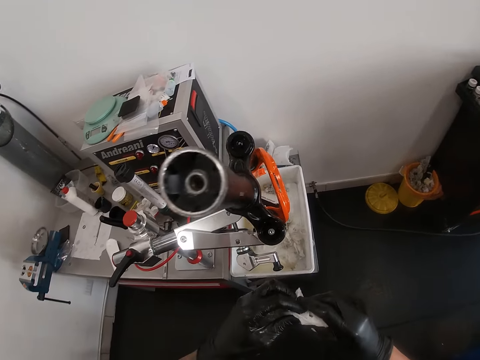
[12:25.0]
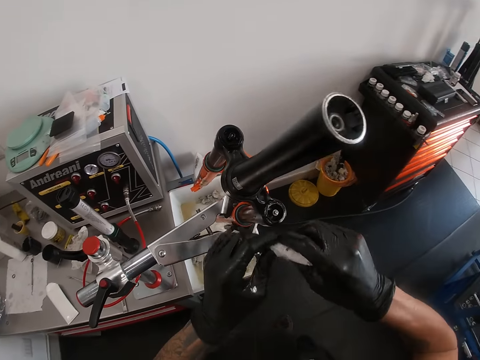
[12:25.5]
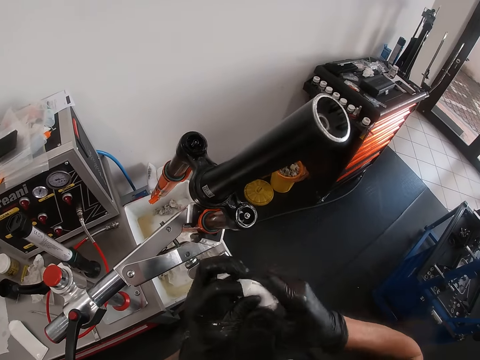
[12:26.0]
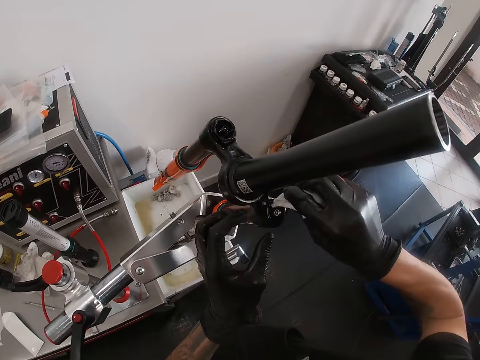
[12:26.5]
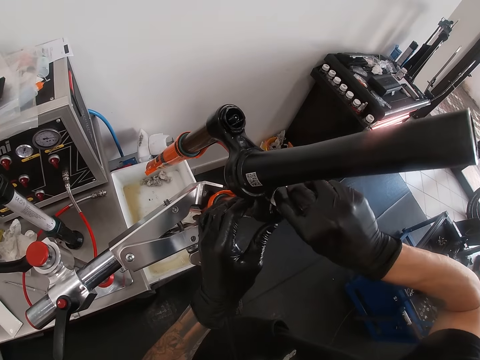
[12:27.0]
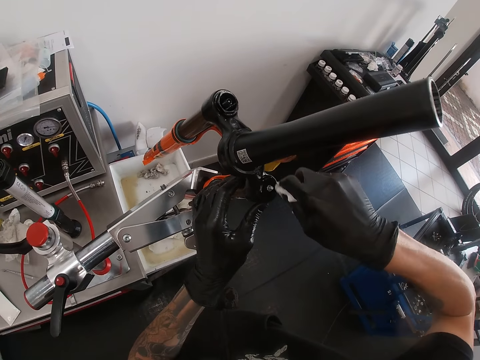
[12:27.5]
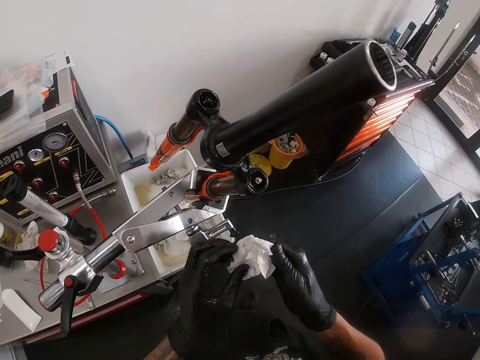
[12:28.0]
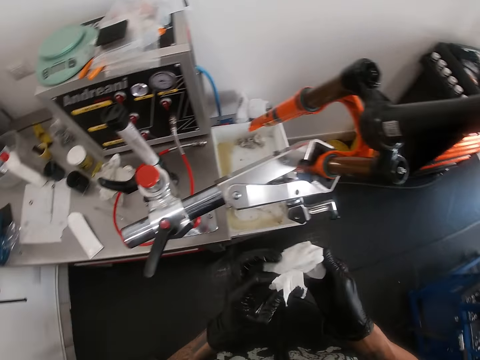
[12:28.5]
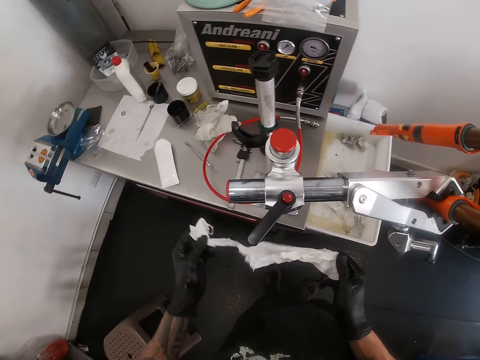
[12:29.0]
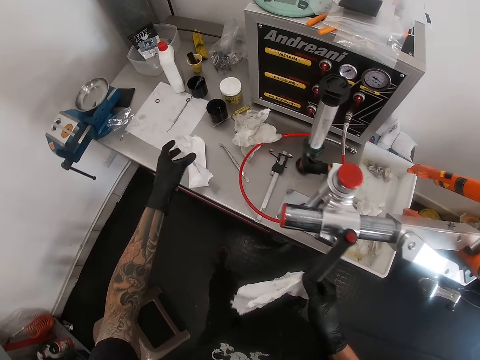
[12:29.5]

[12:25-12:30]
The camera wearer cleans the suspension fork with the tissue paper in his right hand. He holds the suspension fork with his left hand. He tears the tissue paper with both hands. He drops a piece of the tissue paper on the workbench with his left hand.

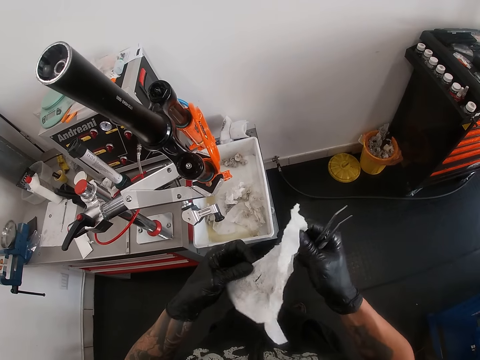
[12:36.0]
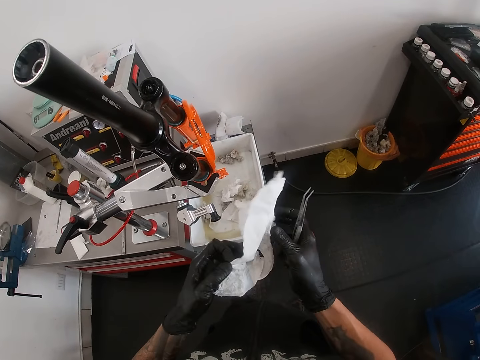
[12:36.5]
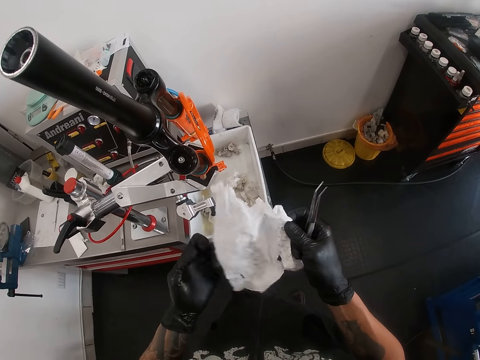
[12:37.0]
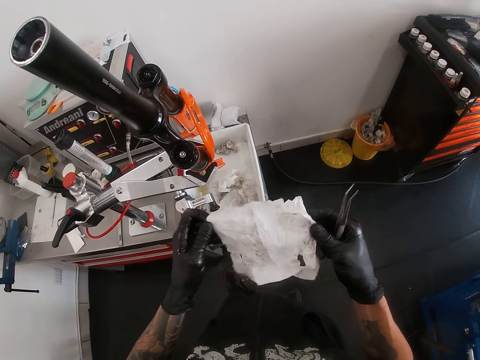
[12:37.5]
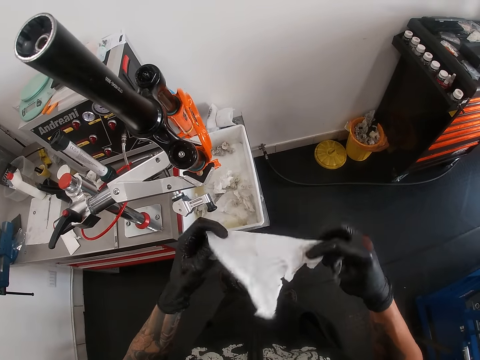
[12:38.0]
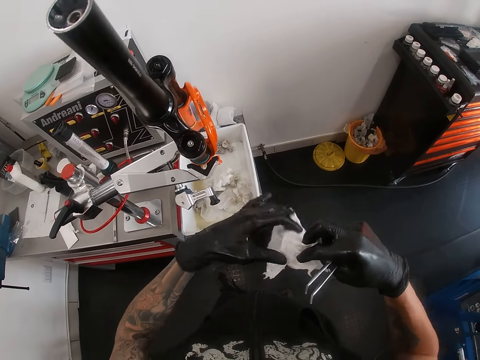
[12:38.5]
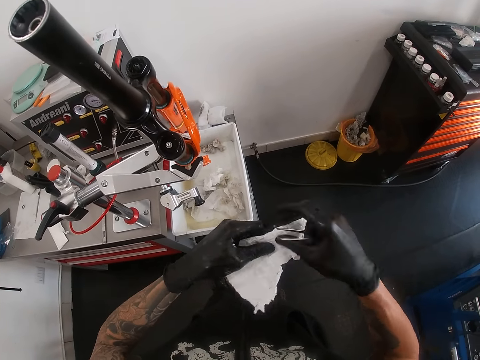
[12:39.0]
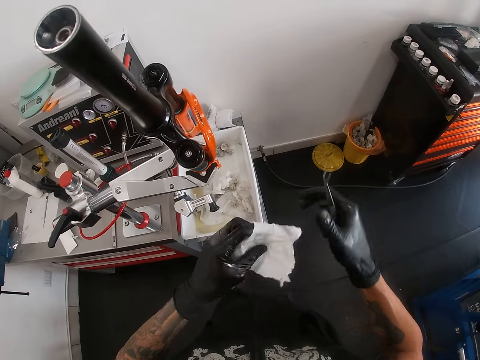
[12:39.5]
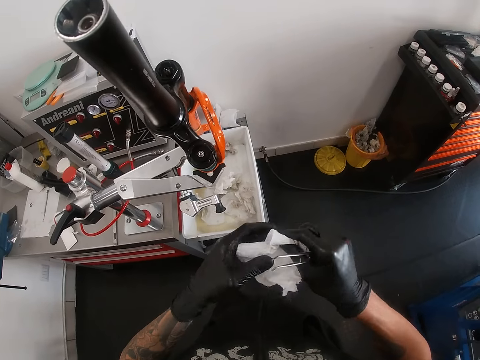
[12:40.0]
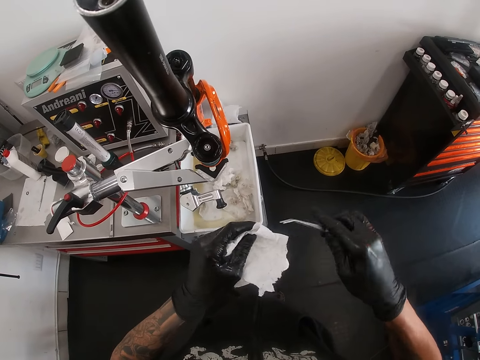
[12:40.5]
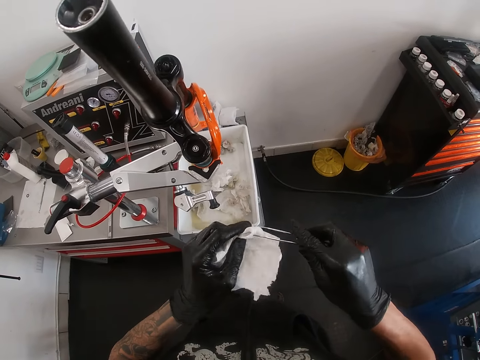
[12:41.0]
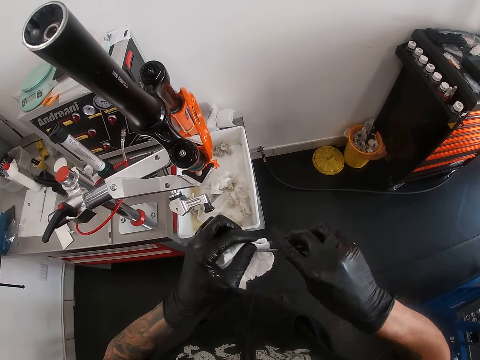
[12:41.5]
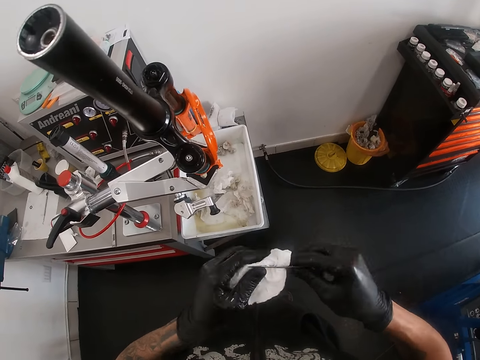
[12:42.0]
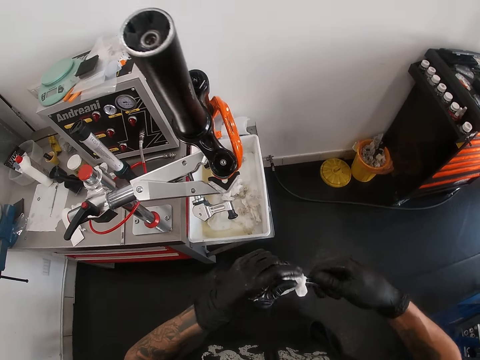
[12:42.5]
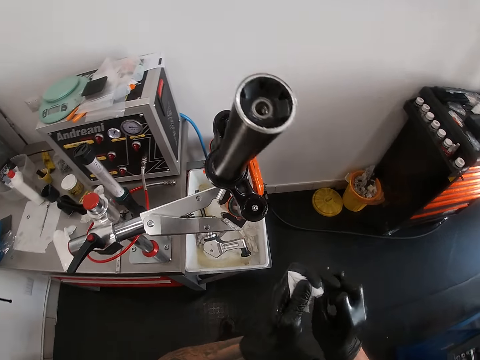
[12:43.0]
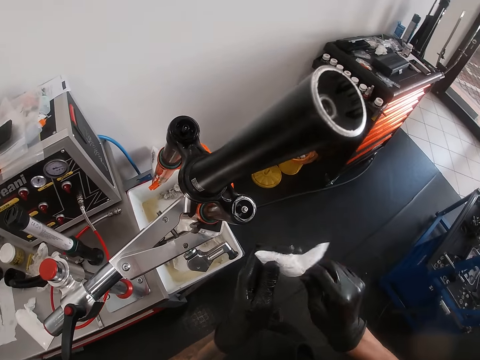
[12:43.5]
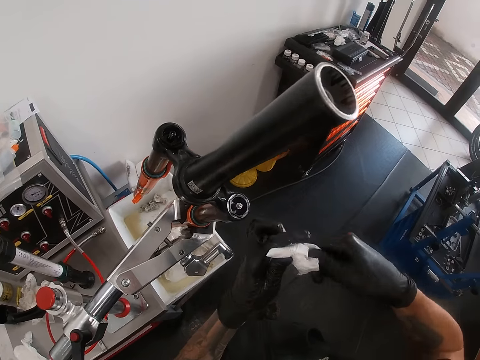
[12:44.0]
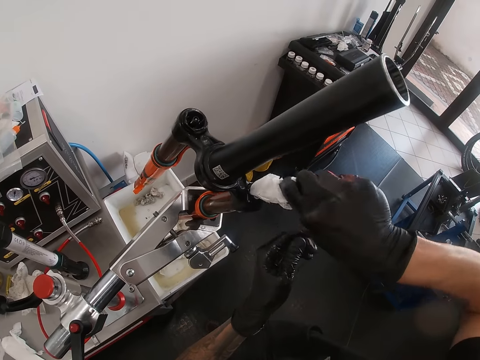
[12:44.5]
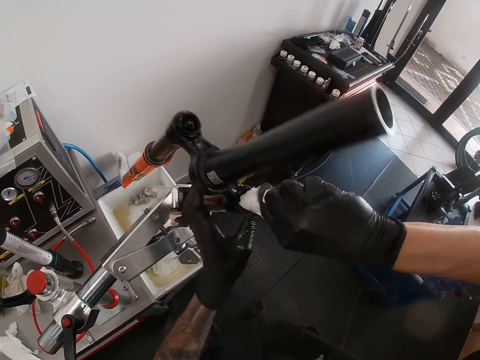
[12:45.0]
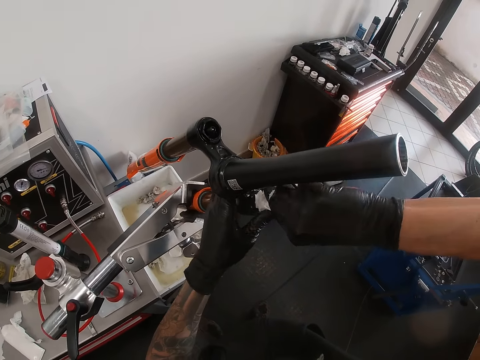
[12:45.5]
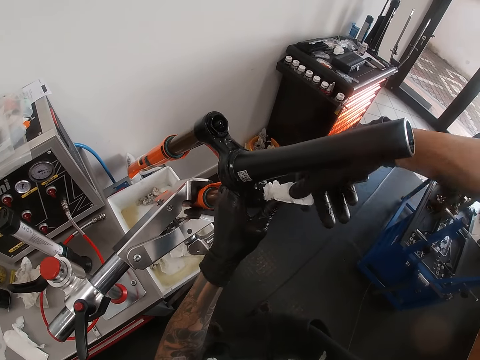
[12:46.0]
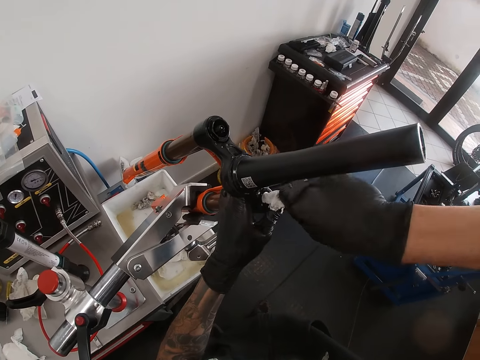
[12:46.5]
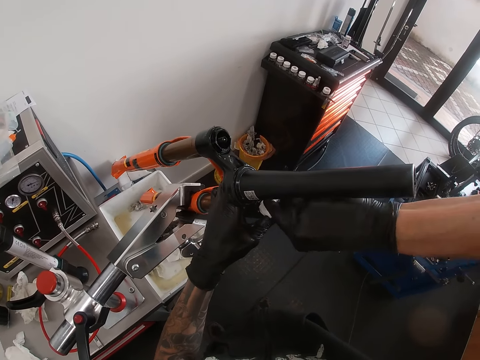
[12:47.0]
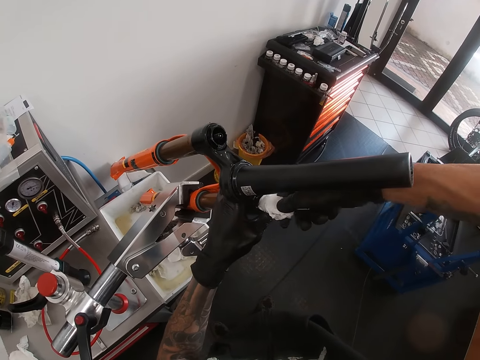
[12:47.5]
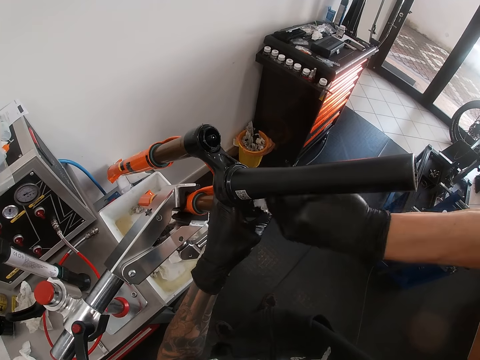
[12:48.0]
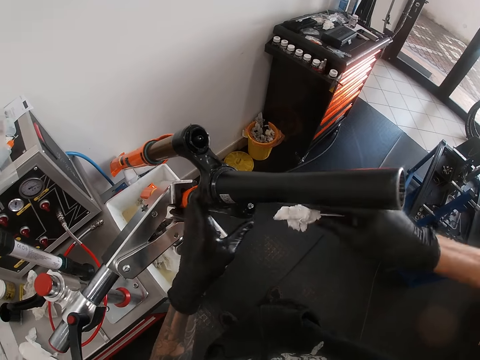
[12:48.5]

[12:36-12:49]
The camera wearer folds the tissue paper with both hands. He places the tissue paper in the tweezer with both hands. He cleans the suspension fork with the tissue paper on the tweezer in his right hand. He holds the suspension fork with his left hand. He wipes the stand with a paper towel.

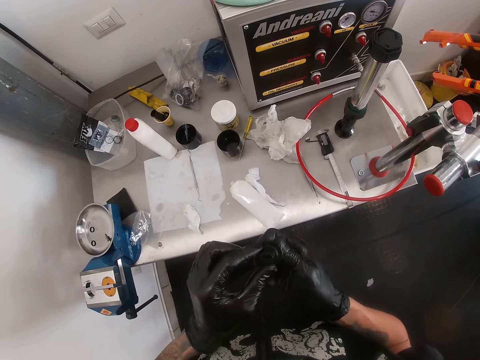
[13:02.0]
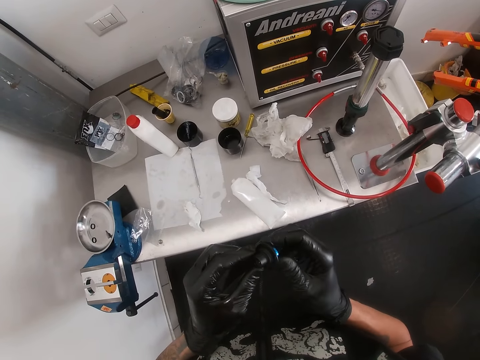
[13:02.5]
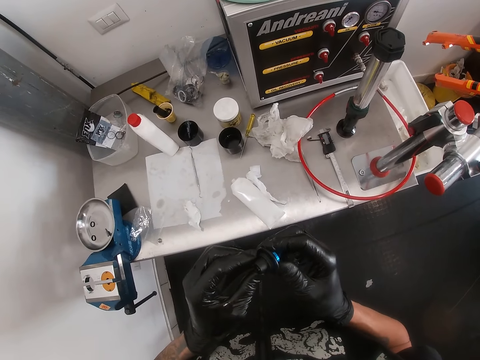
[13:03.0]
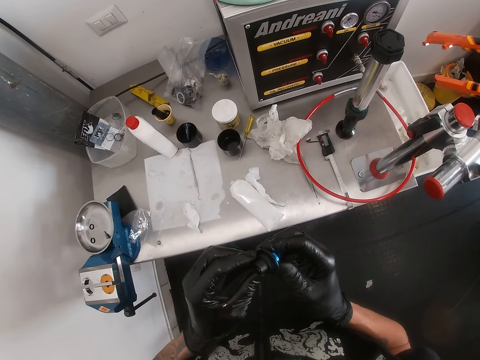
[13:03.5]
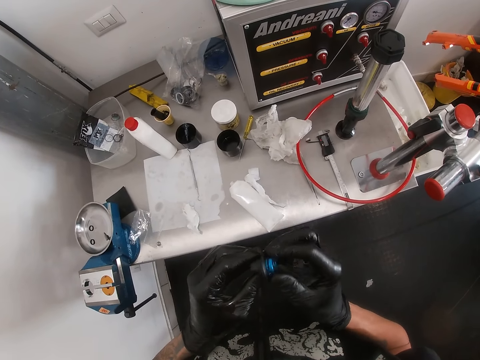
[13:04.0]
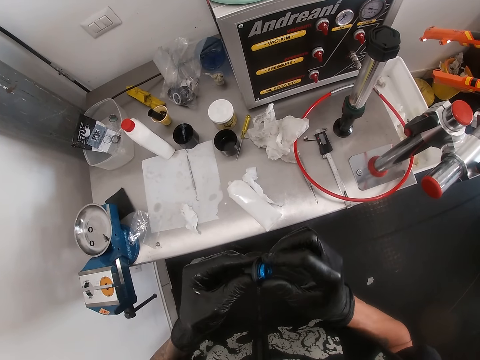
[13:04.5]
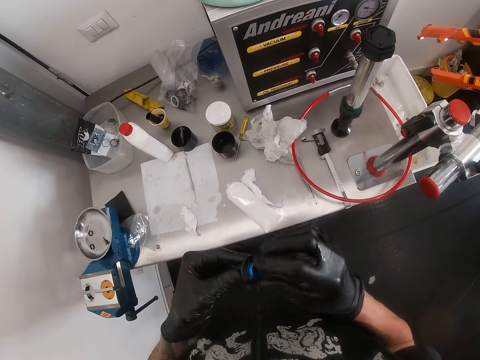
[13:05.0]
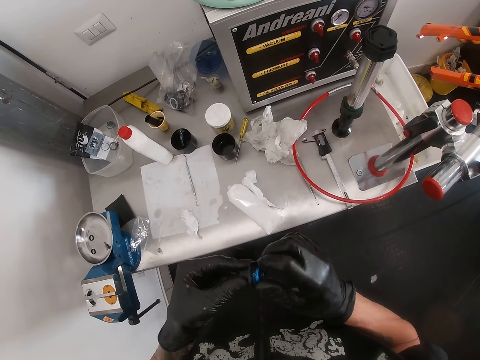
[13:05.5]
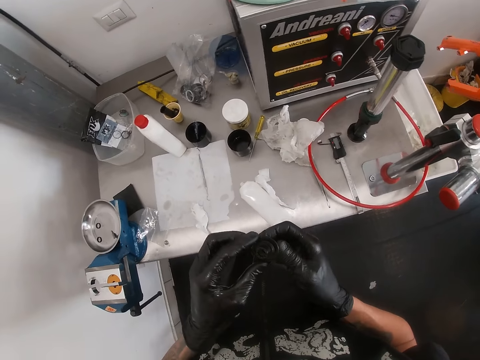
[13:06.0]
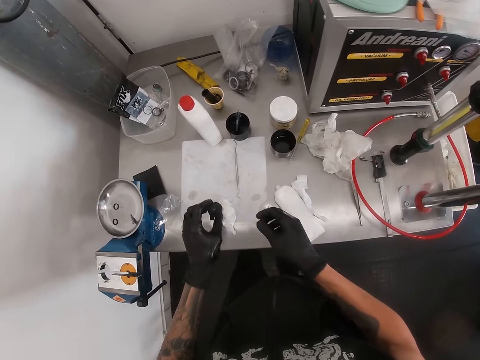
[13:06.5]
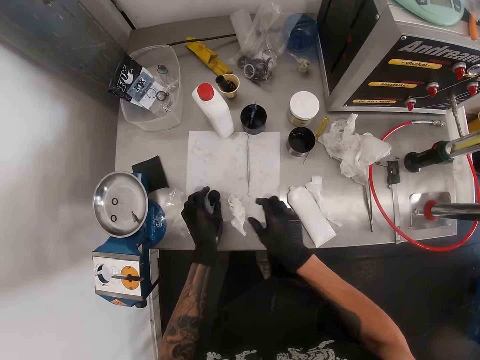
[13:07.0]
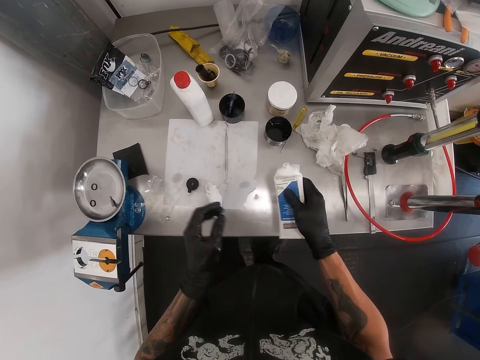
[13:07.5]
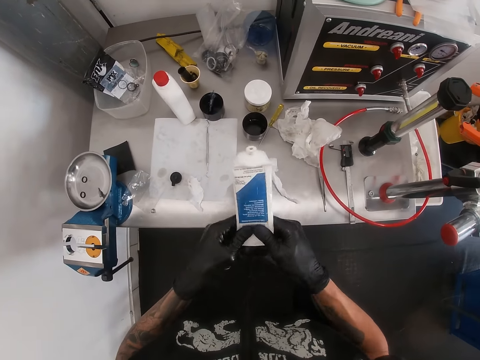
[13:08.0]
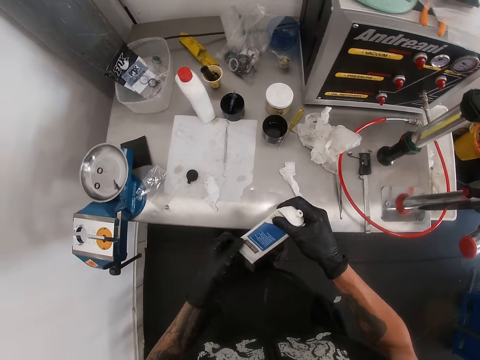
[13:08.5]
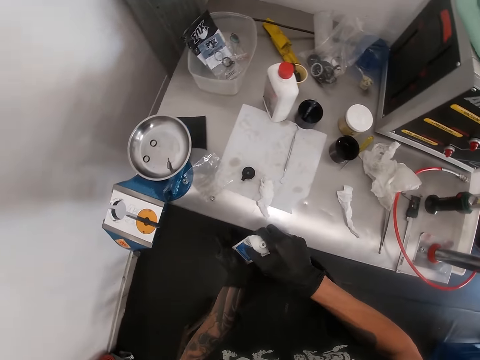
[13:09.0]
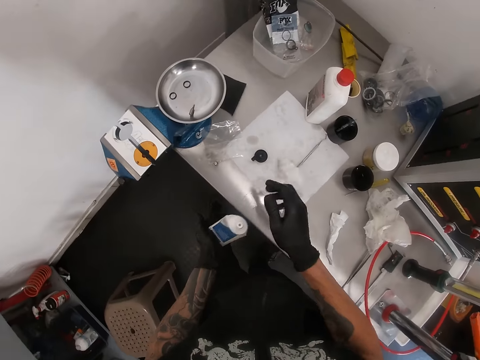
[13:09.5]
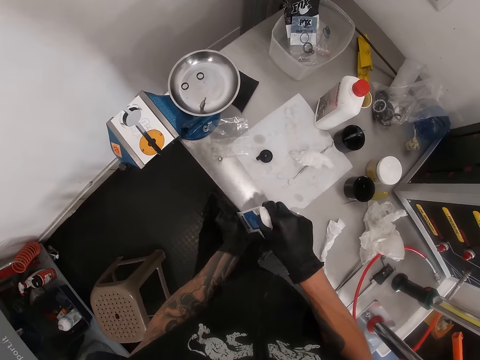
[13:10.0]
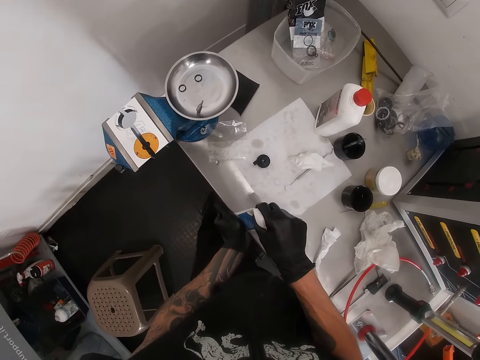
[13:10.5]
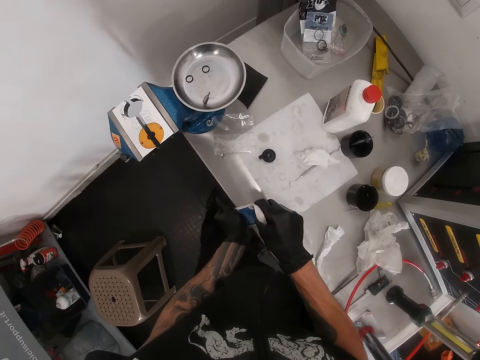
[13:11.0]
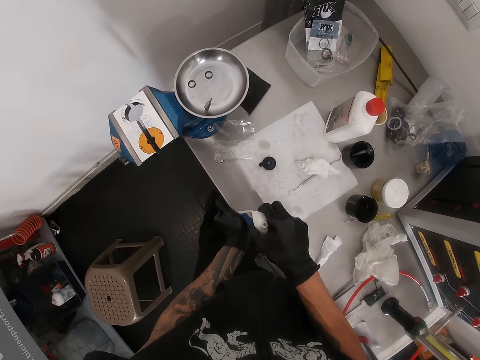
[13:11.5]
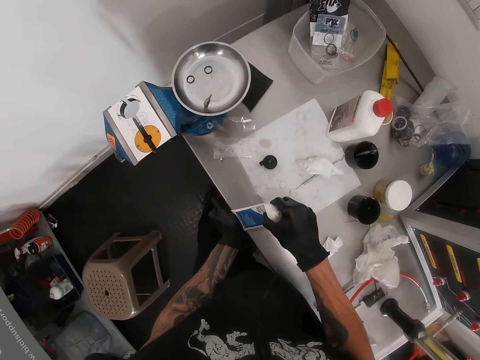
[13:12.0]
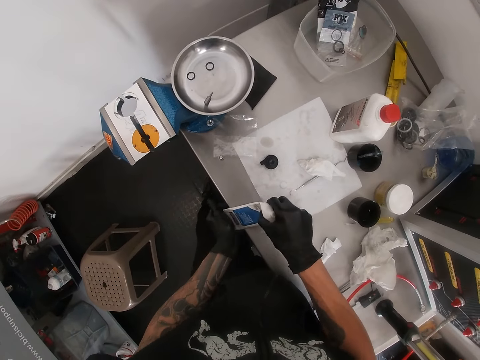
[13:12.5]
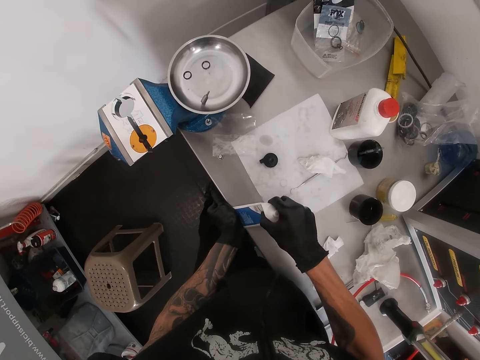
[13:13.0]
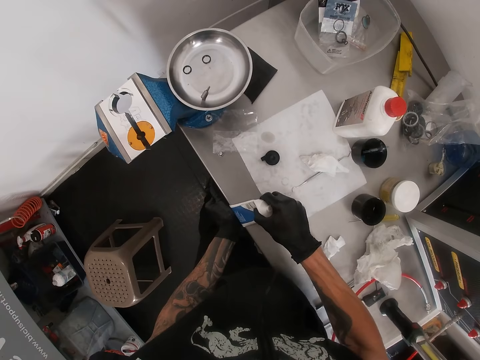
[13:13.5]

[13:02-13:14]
The camera wearer looks at something. He places the headset on the workbench with his left hand. He picks up a tube lubricant from the workbench with his right hand. He presses the tube lubricant with both hands. He pushes the tissue paper on the workbench with his right hand. He presses the tube lubricant against the workbench with both hands. He scrubs the tube on the table.
